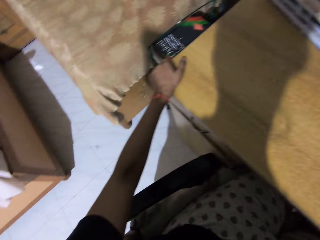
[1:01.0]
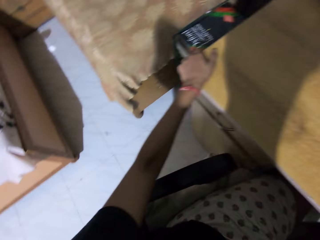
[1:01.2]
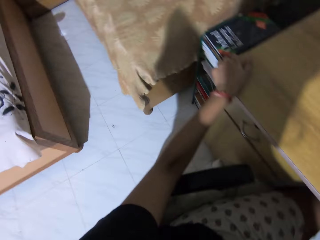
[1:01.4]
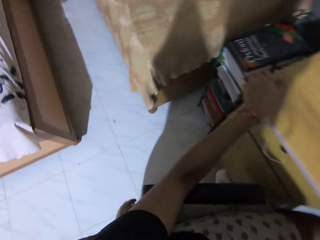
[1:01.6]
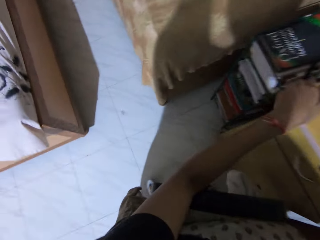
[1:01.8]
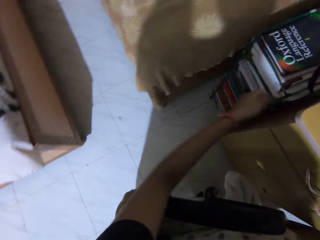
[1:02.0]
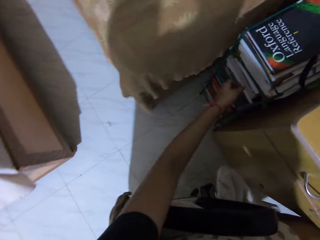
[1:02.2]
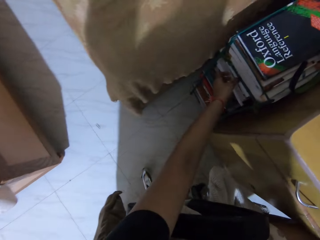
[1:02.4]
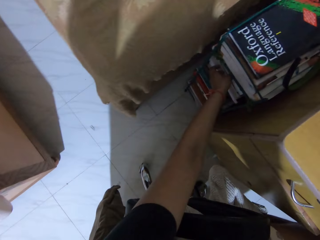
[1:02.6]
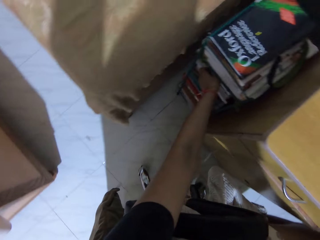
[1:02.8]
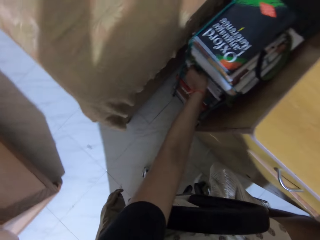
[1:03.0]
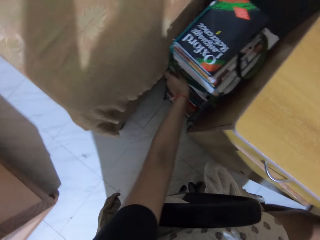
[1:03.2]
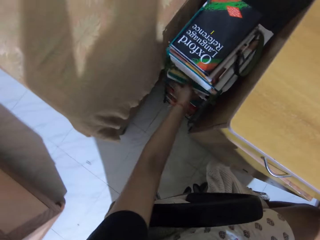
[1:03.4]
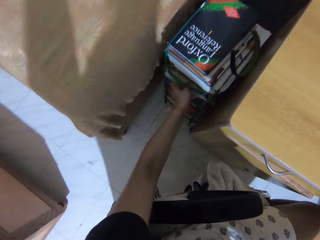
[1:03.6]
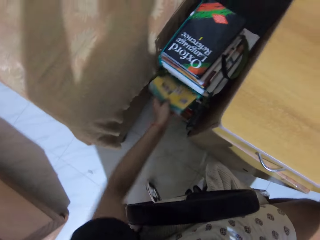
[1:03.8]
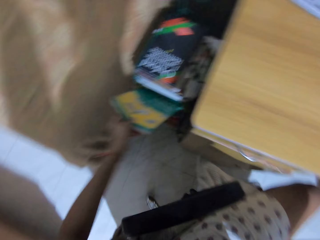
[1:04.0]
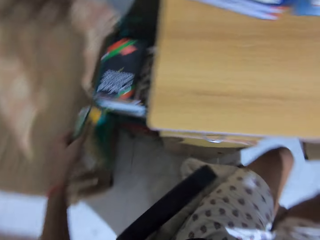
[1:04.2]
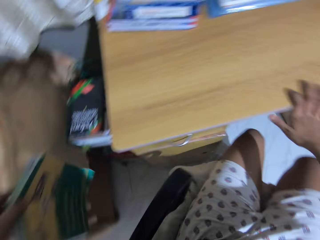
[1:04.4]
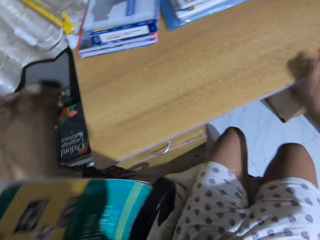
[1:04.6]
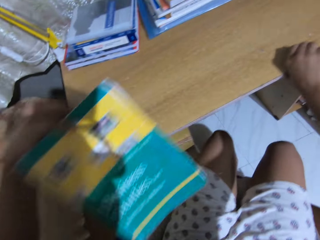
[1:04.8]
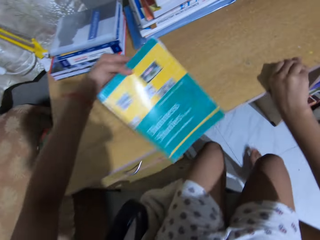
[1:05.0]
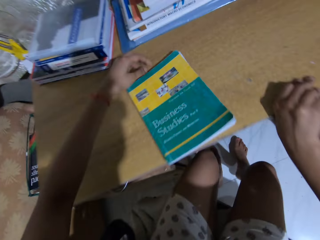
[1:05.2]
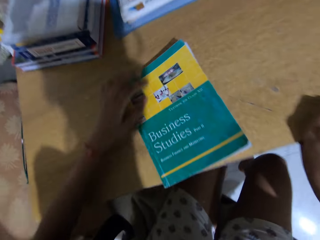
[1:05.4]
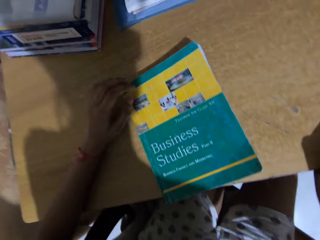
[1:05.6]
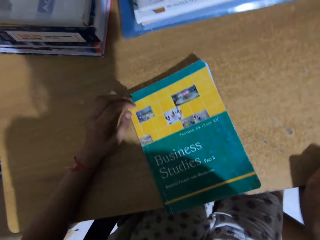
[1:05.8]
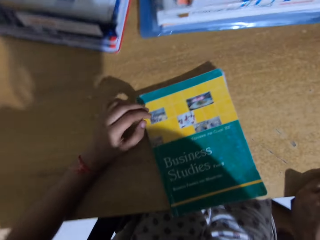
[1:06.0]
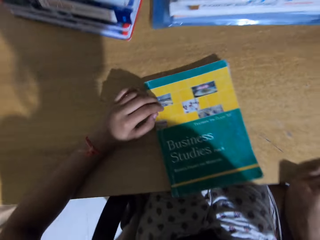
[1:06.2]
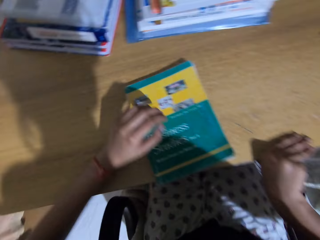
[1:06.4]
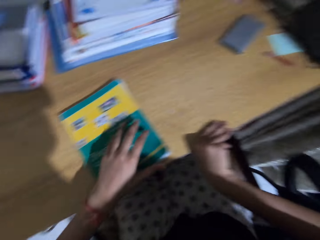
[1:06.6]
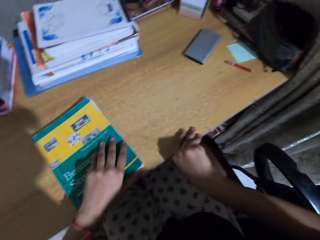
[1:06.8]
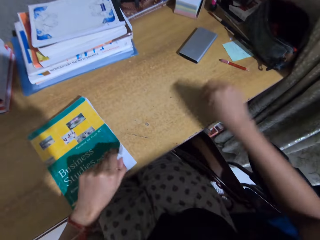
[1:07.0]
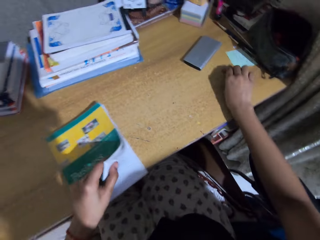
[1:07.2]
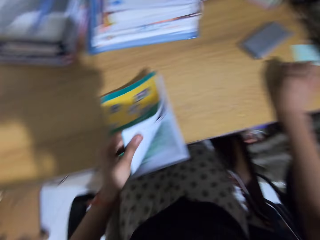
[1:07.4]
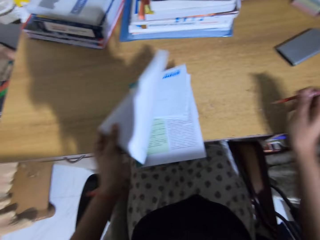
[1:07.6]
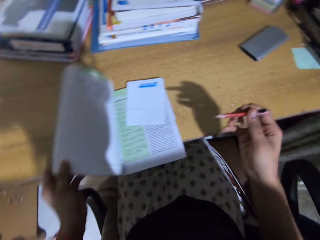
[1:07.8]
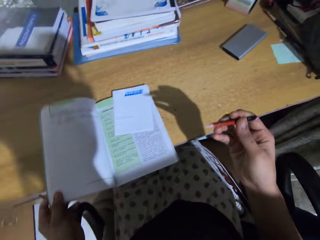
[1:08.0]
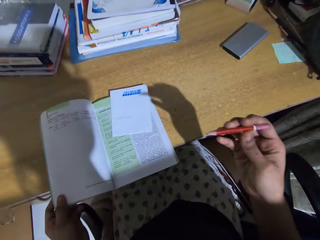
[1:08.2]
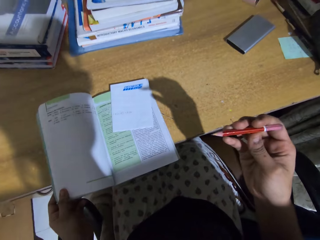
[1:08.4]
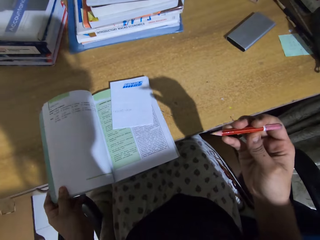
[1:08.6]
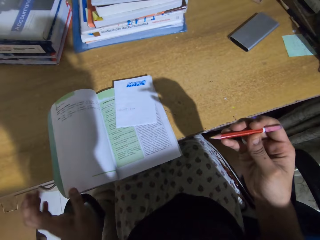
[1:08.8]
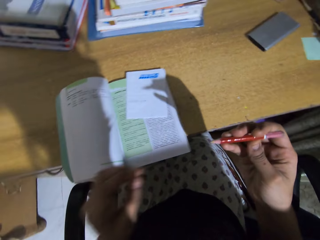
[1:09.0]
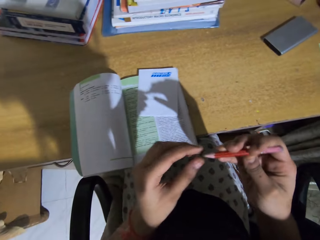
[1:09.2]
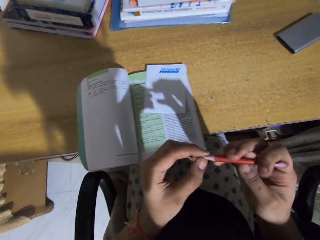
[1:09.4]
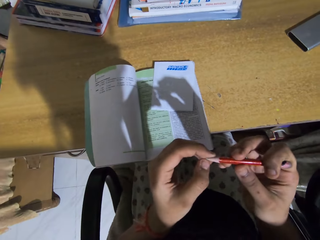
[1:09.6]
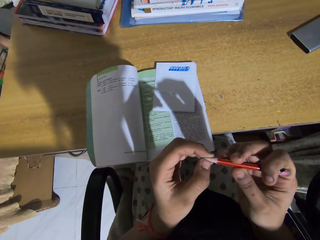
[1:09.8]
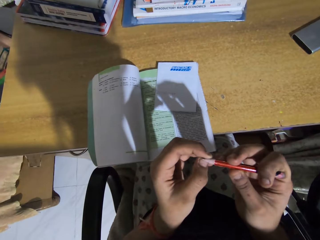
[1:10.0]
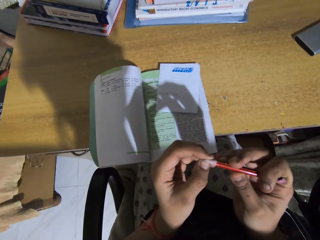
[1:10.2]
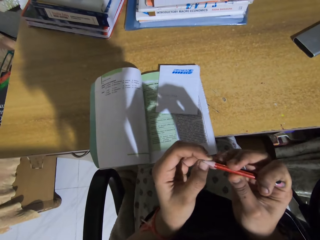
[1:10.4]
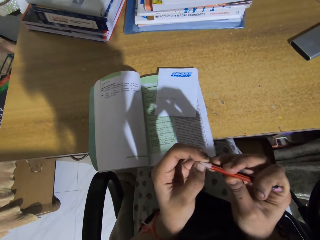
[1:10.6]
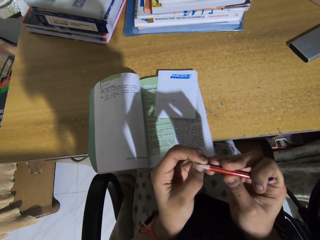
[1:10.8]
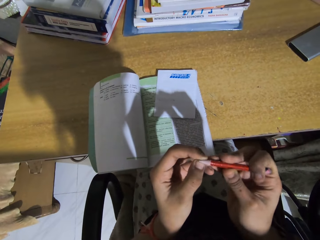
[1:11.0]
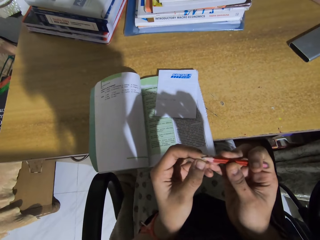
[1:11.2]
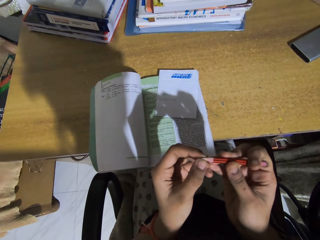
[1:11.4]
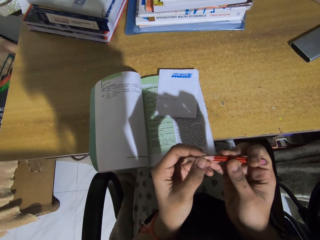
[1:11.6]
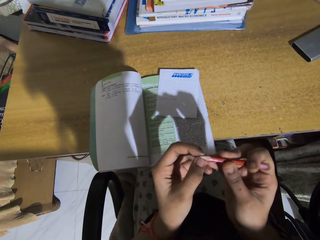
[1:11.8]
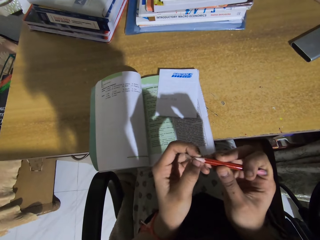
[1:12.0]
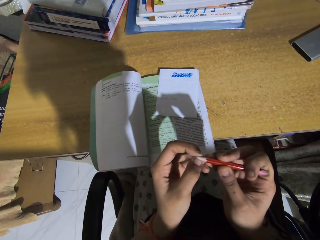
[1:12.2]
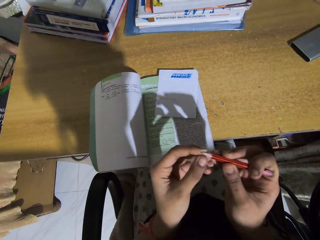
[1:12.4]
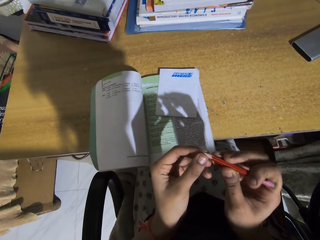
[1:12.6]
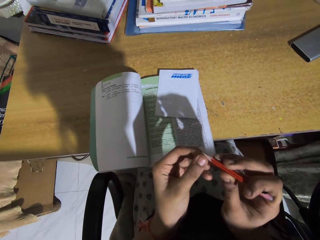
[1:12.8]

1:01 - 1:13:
The camera wearer moves around. They pick up a business studies book. They place the business studies book on the table. They open the business studies book. They pick up a pencil from the table. They touch the pencil tip.

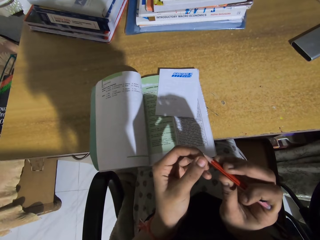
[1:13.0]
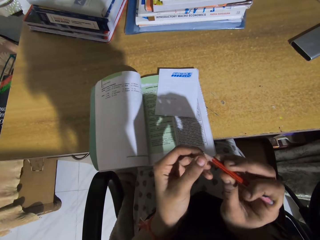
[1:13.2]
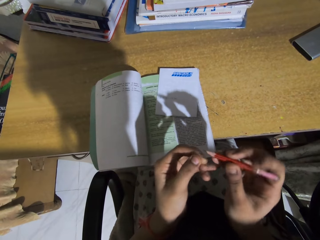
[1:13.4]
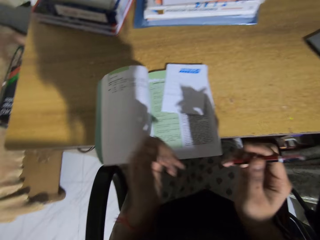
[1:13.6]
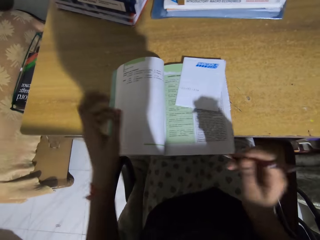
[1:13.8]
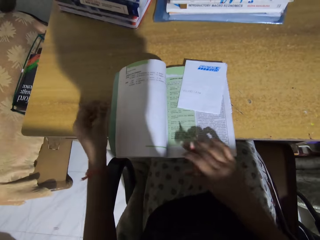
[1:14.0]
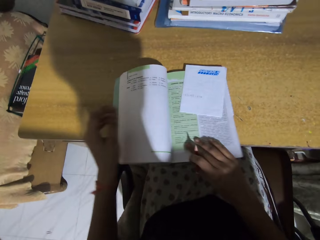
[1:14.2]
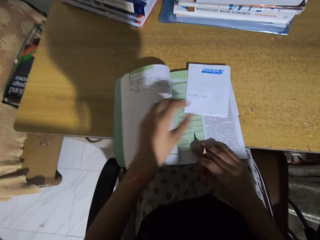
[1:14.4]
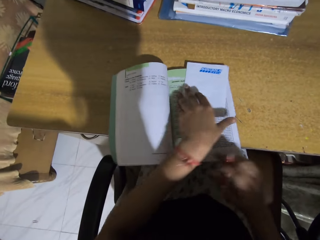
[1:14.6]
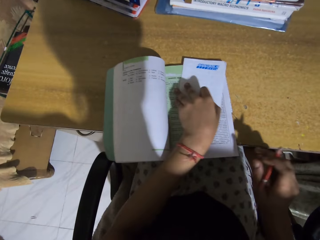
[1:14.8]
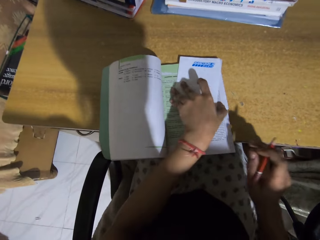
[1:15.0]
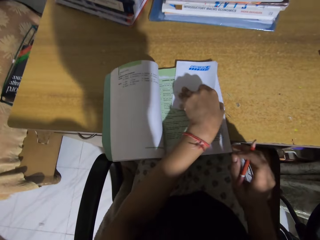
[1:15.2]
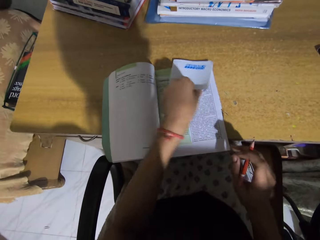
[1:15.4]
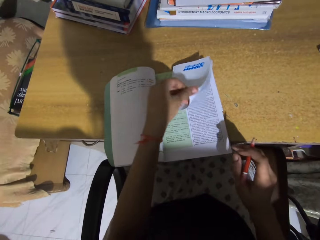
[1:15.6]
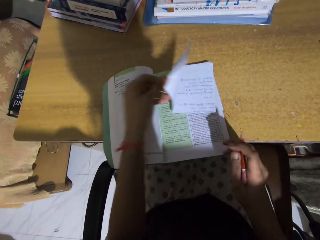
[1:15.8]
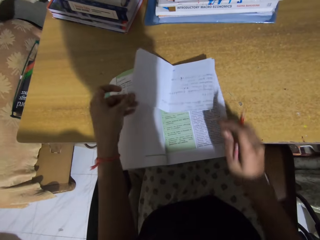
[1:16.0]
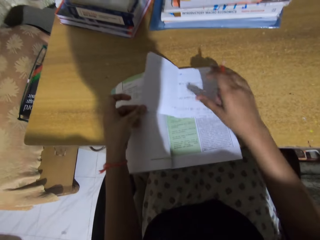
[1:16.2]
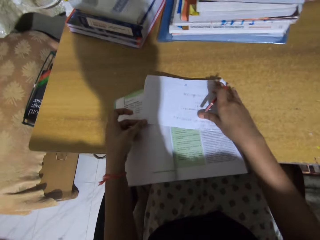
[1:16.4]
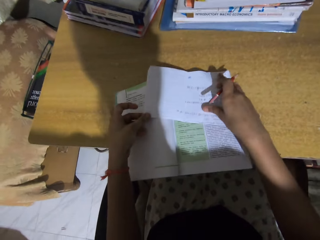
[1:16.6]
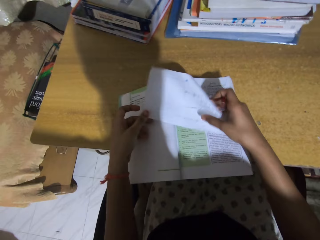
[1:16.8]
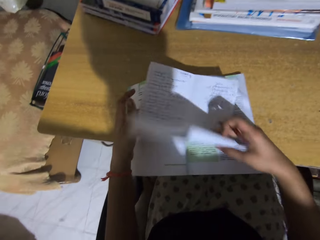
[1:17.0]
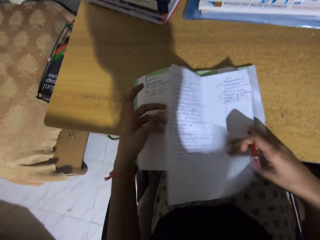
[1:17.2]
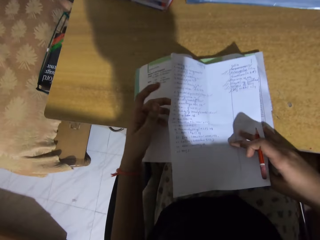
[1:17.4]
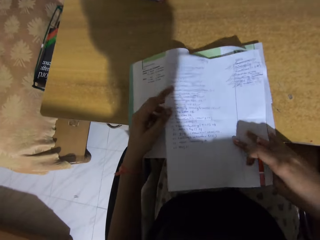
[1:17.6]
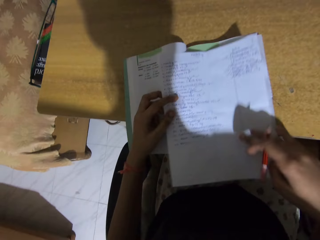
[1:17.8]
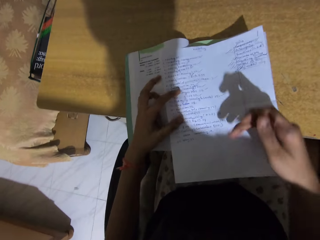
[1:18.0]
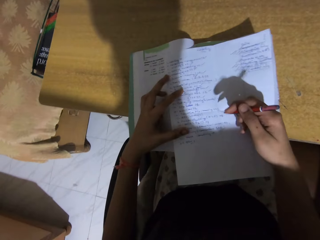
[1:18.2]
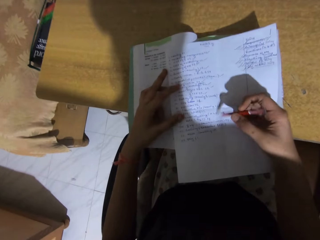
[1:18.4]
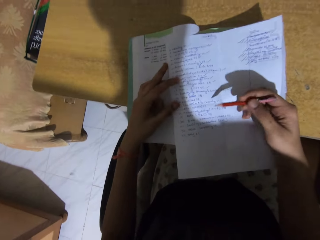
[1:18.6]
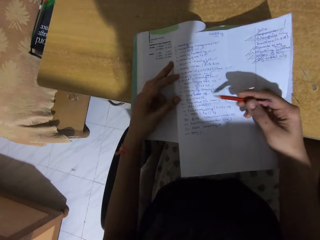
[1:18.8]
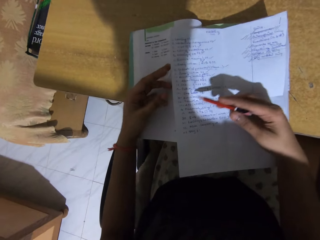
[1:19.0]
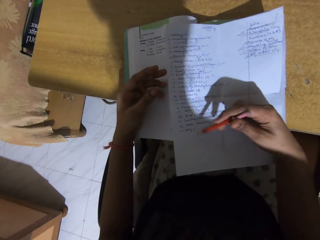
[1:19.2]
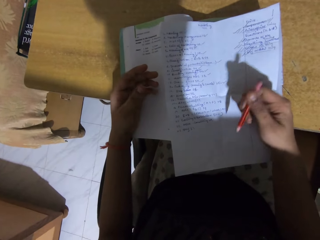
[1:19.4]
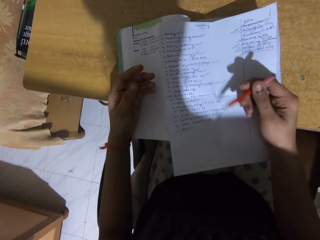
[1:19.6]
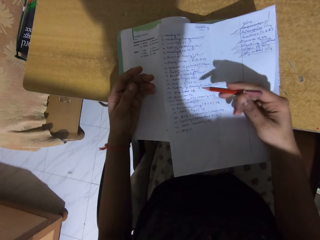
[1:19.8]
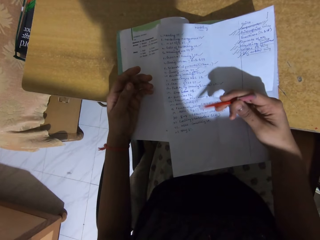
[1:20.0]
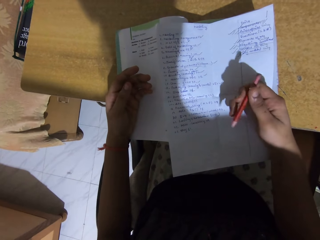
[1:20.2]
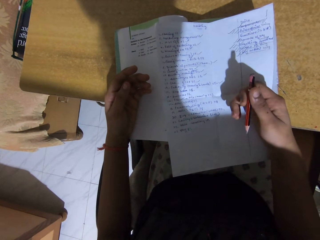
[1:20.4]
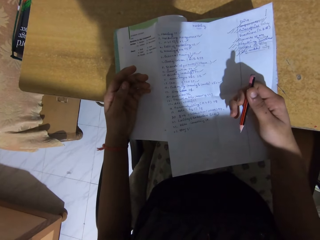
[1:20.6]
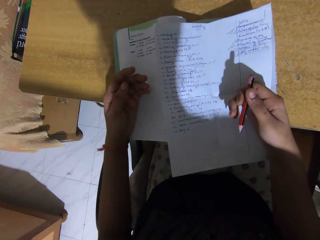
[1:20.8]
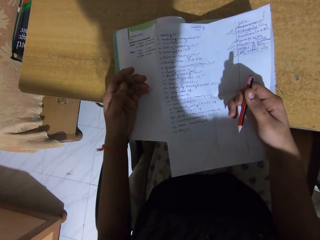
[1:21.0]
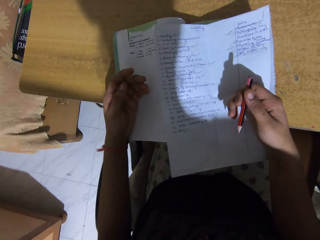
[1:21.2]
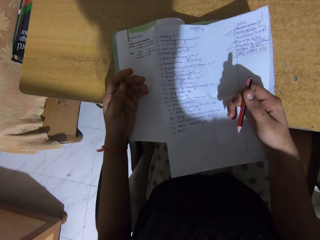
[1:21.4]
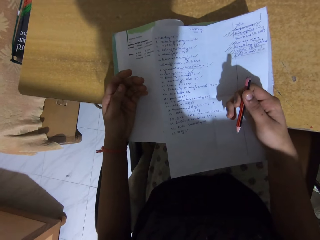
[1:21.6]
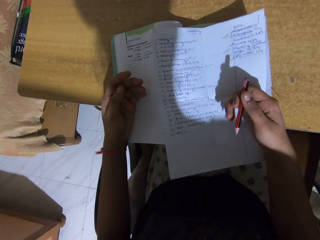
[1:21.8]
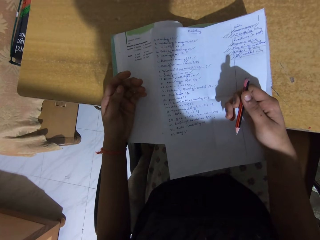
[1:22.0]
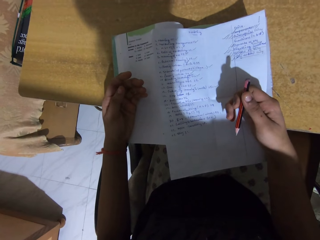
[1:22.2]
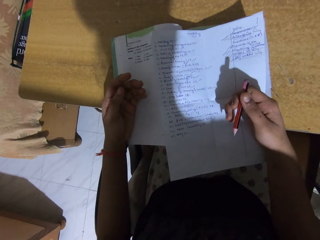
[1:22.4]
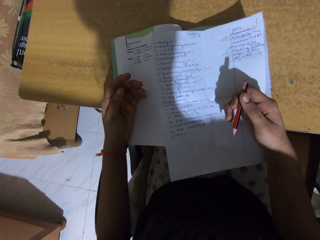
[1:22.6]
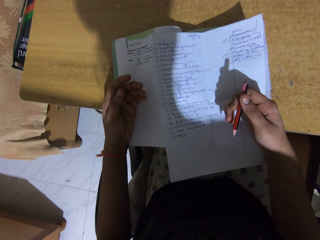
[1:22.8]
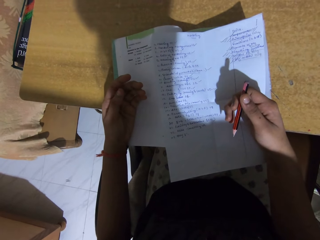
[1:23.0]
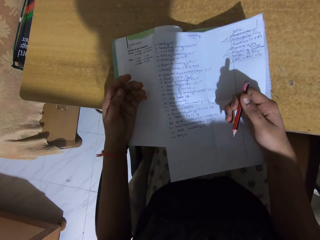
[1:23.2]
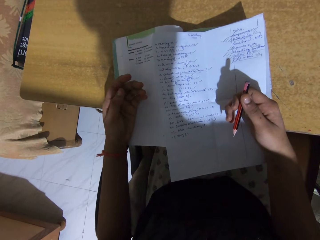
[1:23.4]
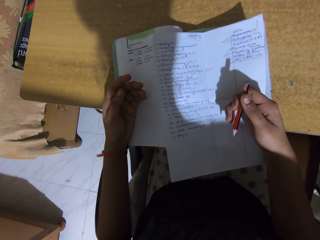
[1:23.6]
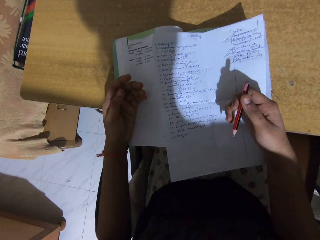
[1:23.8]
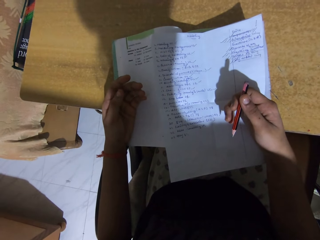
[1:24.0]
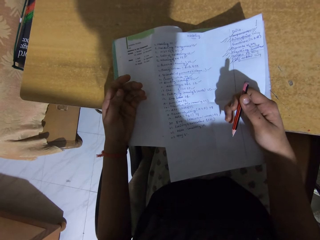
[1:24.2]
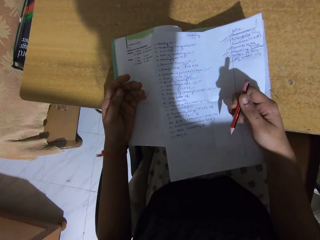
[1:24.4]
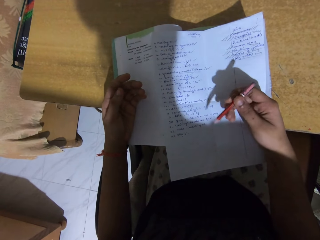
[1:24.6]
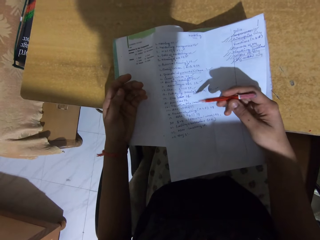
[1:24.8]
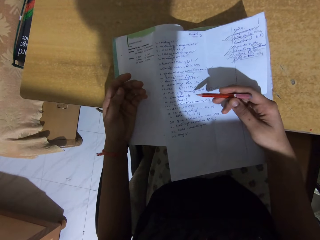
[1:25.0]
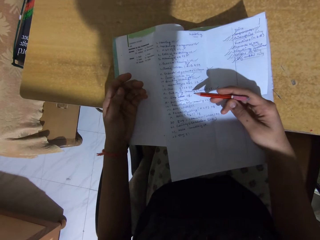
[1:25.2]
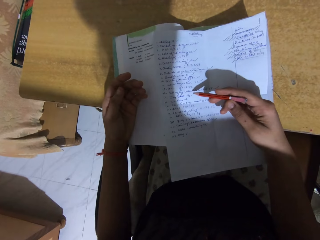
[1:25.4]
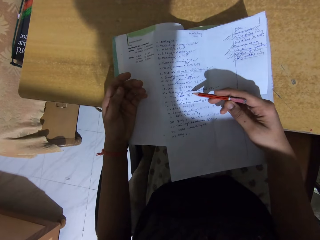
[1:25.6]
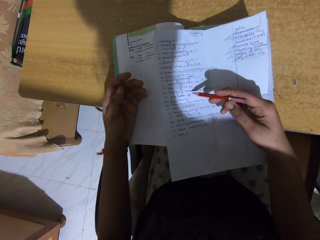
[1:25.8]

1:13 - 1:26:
The camera wearer touches the book. They unfold a paper. They read the paper. They read the paper.
